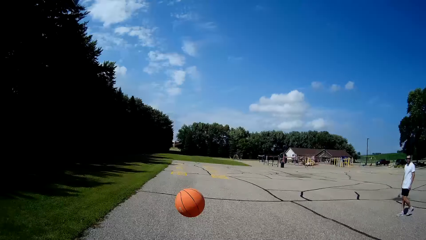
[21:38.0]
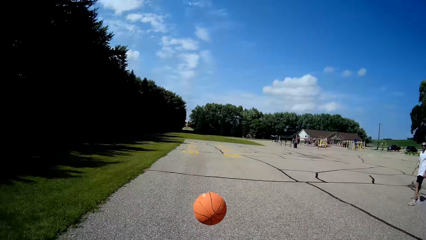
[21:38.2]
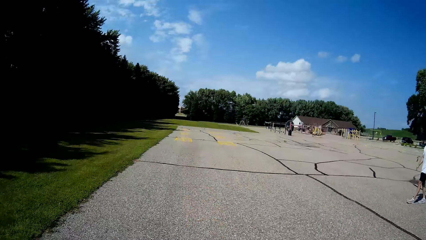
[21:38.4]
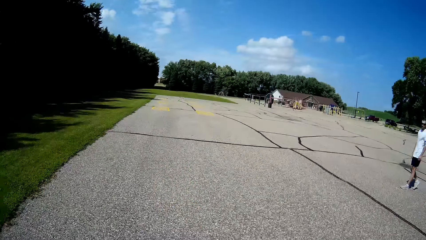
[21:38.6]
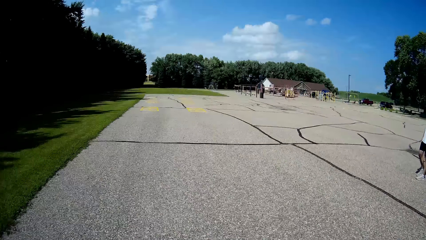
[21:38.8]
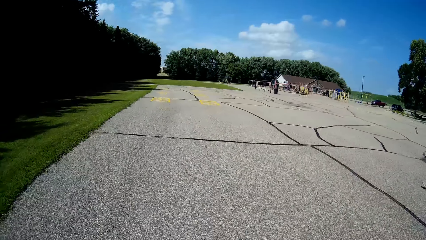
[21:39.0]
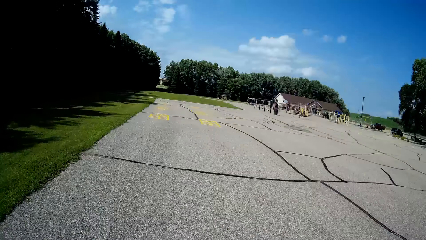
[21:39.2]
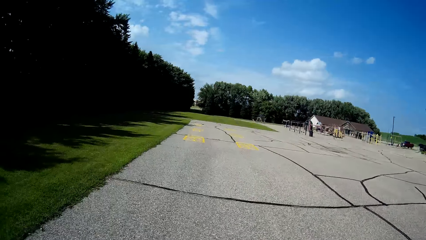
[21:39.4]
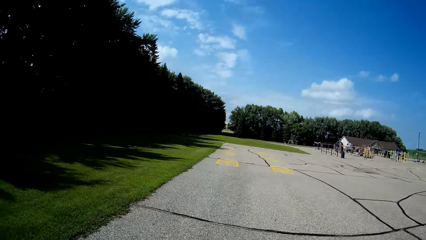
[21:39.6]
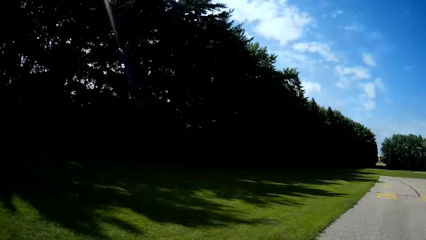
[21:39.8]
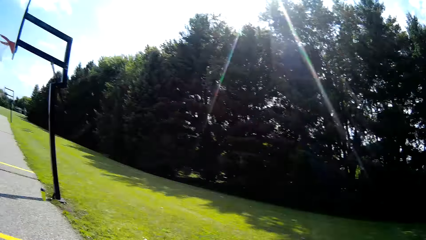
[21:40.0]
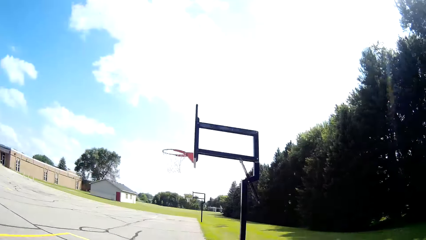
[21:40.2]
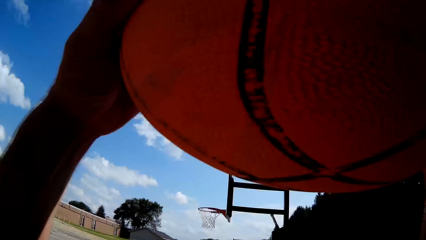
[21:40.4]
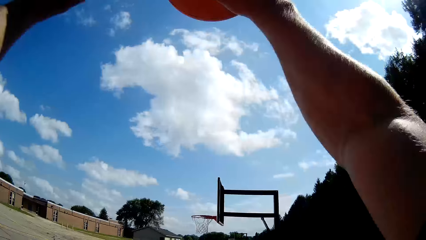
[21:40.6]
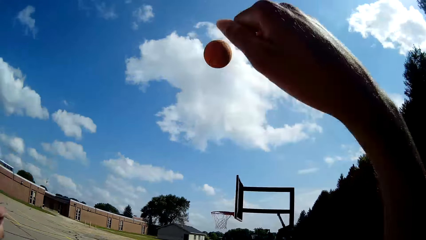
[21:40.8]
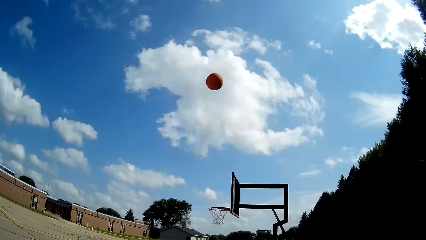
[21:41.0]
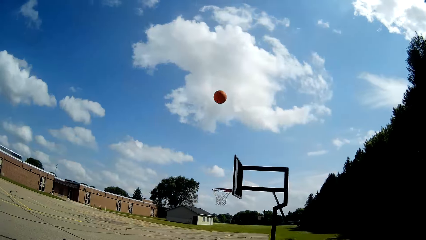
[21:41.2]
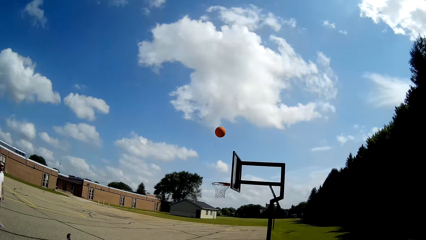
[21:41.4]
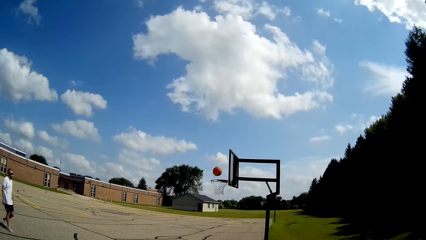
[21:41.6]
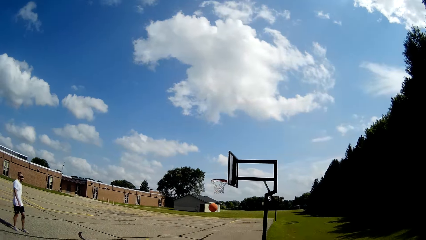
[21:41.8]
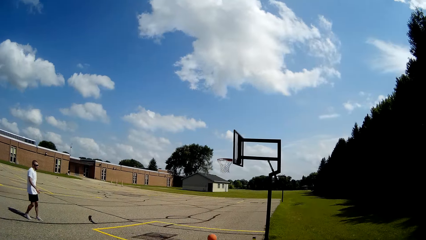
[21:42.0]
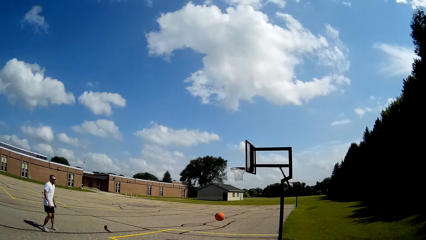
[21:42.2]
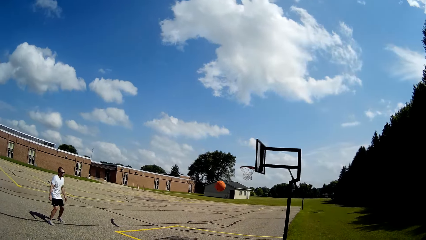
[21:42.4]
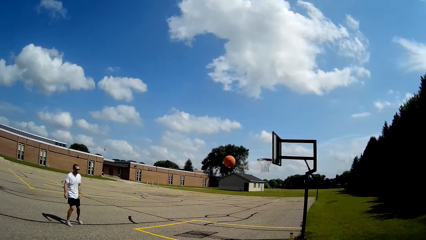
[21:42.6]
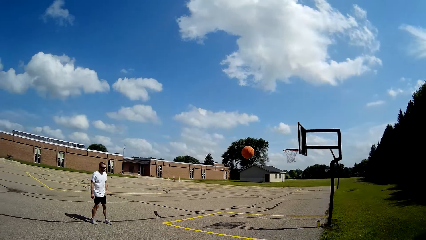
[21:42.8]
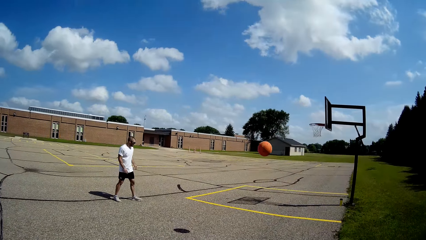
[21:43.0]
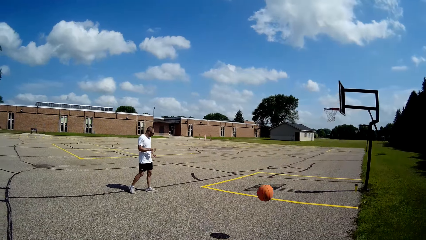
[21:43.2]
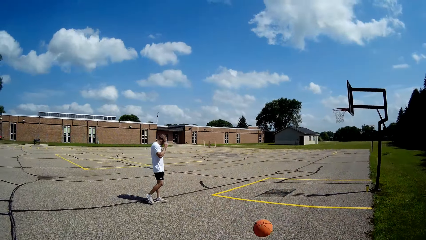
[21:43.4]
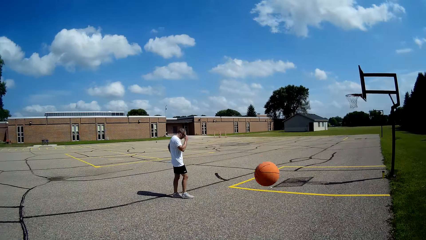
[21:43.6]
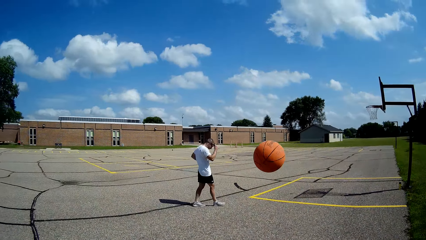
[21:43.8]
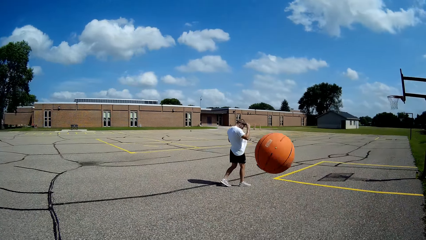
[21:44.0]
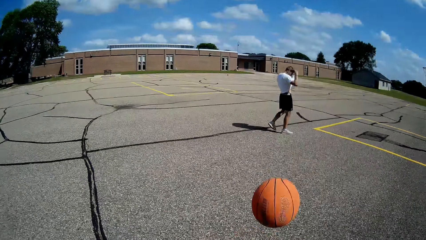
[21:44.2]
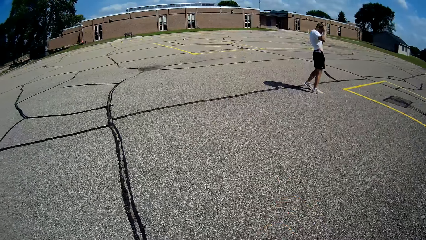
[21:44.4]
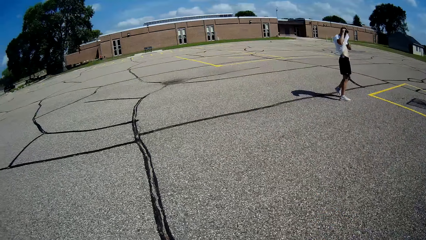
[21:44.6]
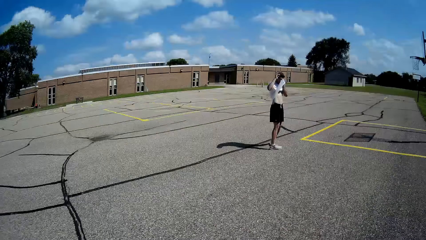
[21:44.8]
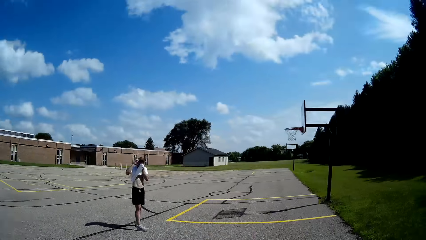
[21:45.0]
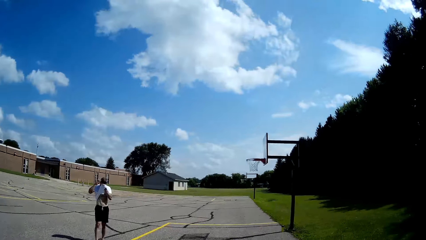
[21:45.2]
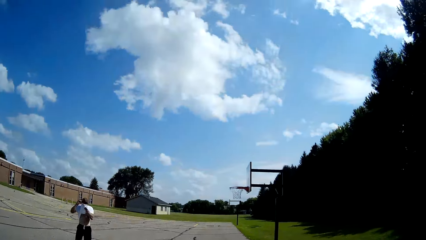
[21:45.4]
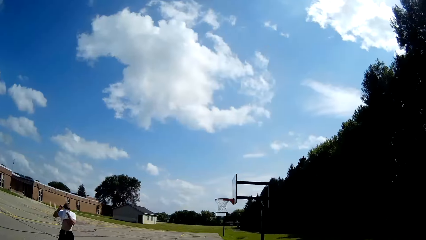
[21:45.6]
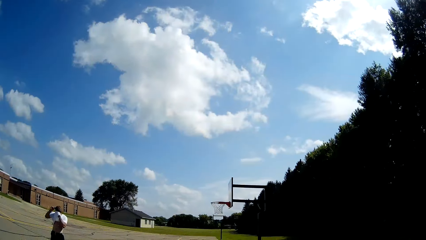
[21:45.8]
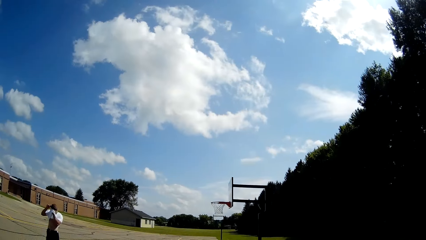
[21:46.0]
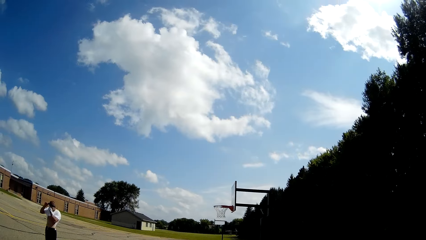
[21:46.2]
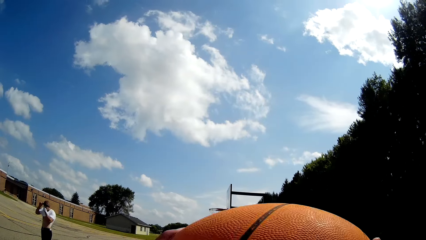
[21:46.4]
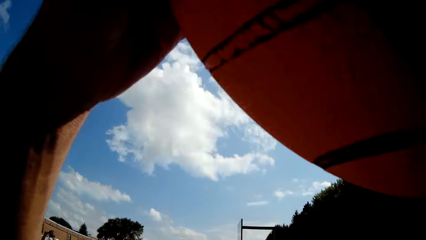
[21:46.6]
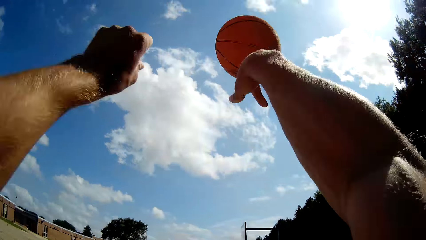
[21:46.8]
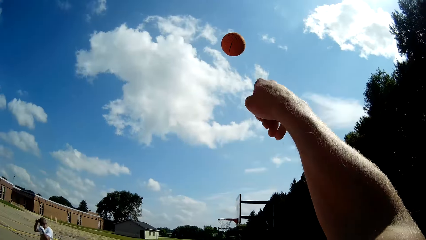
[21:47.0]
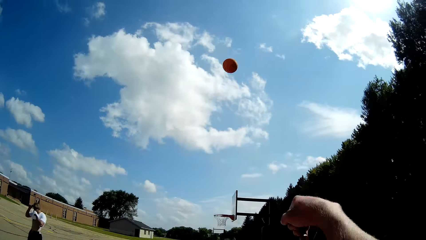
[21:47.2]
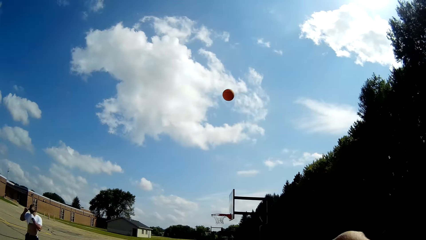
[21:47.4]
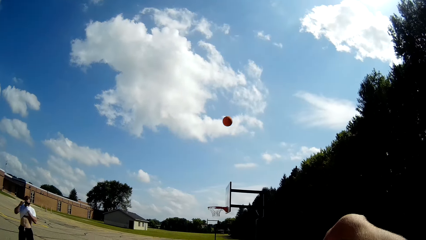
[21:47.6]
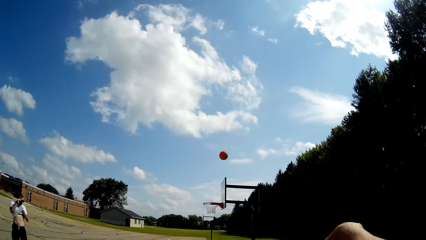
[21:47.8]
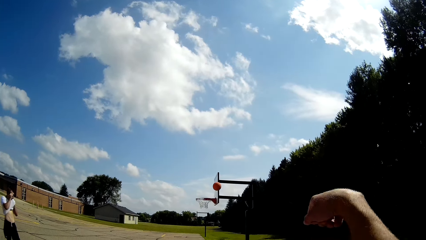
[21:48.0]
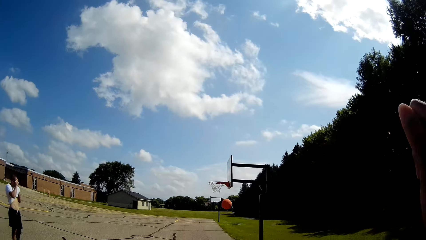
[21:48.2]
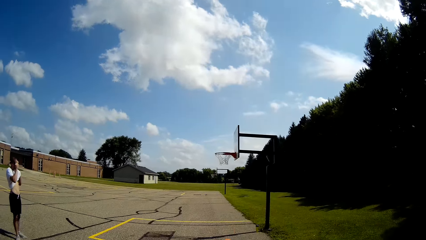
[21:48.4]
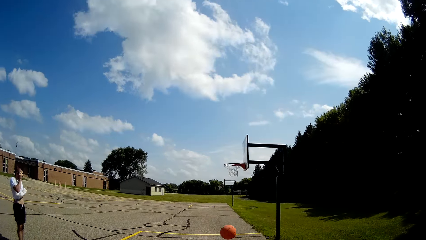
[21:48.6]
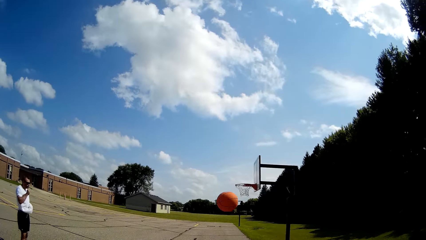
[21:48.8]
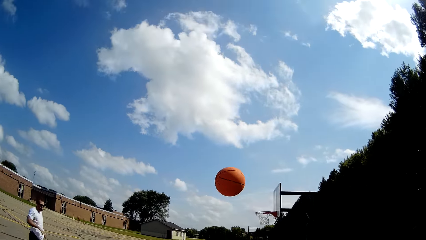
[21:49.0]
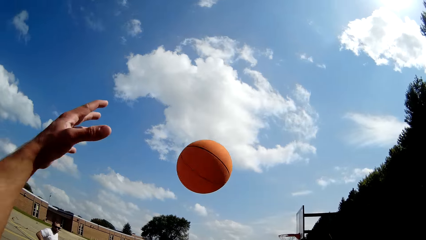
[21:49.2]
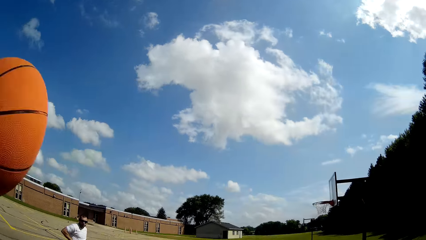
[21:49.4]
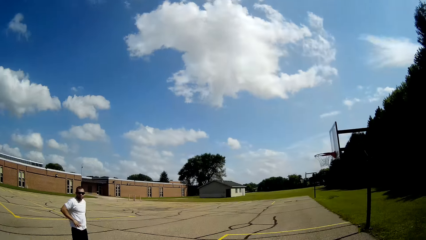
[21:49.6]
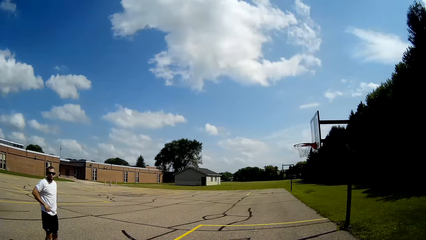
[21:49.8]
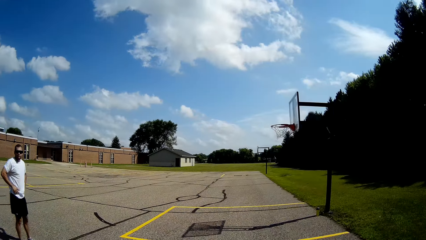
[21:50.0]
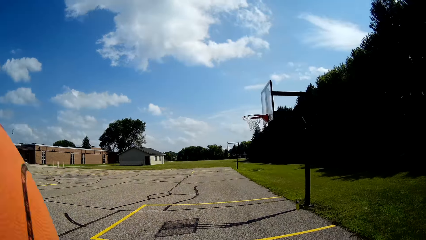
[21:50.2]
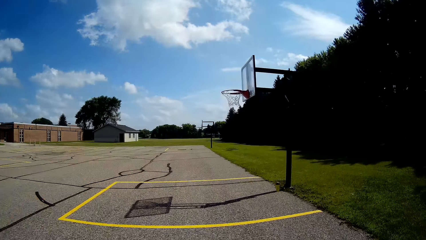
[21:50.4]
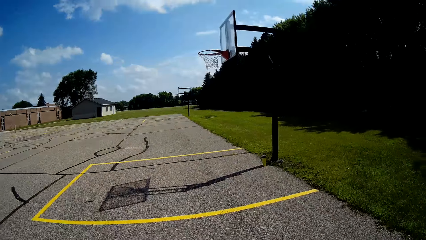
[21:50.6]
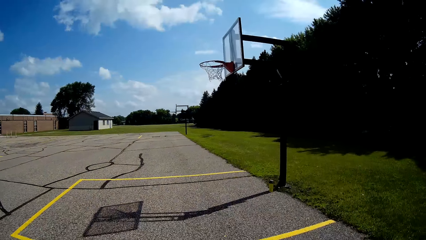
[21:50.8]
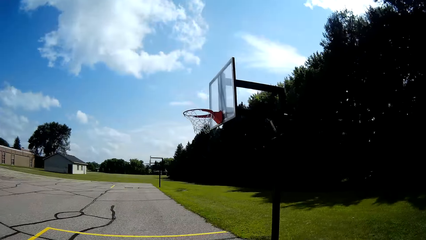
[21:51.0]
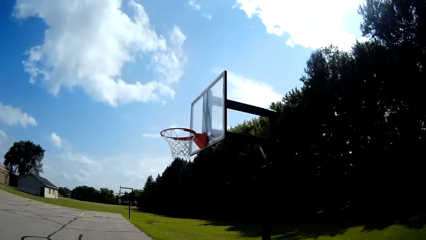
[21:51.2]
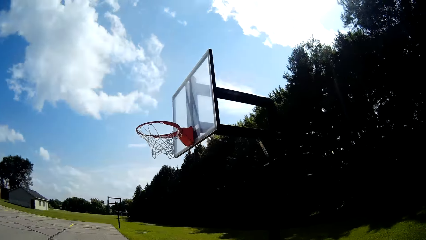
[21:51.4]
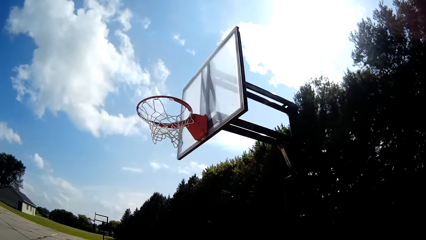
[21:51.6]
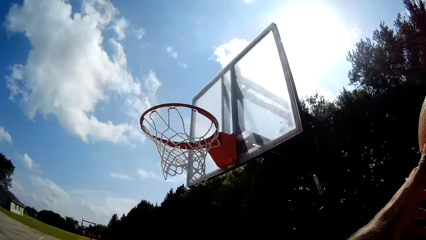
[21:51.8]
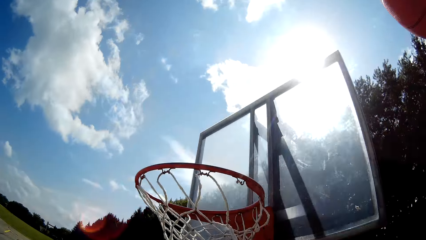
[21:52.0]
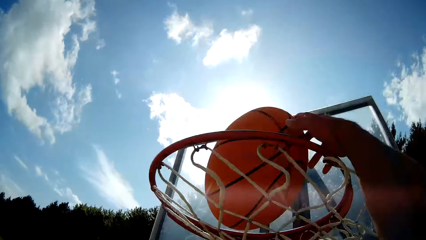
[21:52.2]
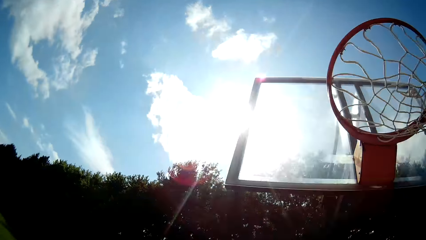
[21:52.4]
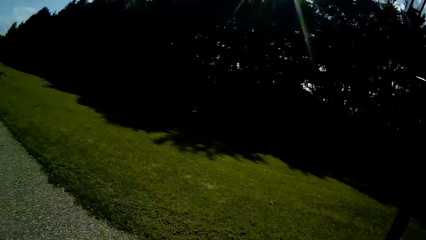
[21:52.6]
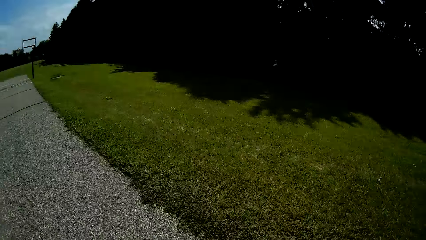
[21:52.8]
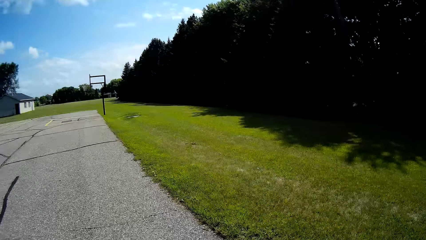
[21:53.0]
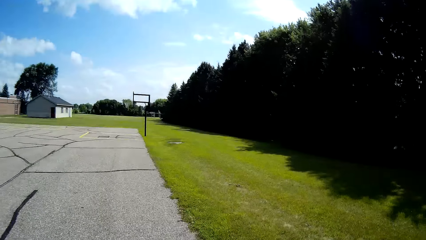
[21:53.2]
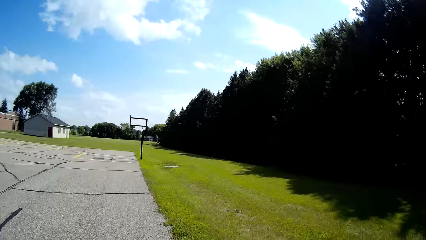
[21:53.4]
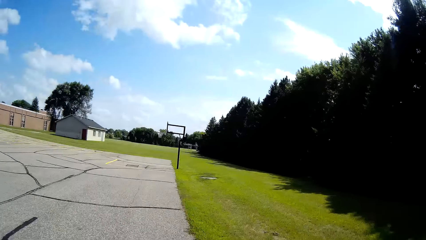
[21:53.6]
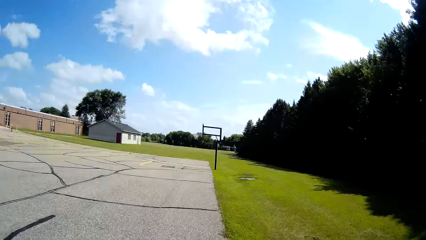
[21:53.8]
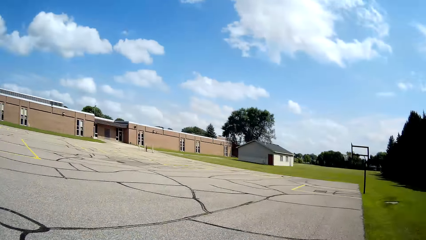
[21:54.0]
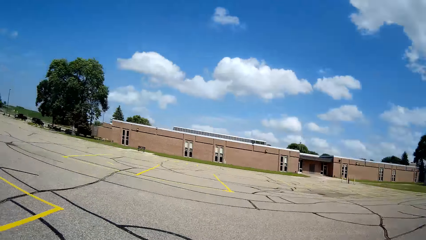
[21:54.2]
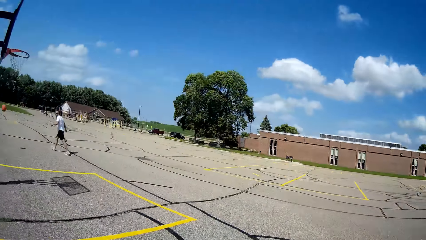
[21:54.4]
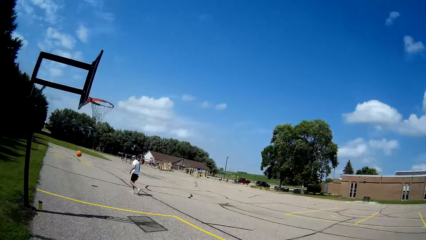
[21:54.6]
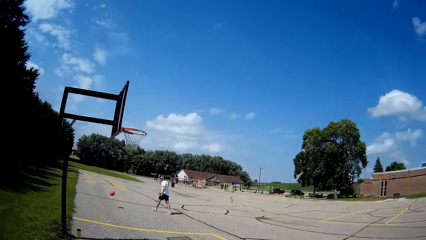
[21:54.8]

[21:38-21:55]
The camera wearer walks towards the basketball. He bounces the basketball on the floor with his hands. A man throws the basketball toward the rim board with his hands. The camera wearer throws the basketball towards the rim. The man walks on the basketball court. The camera wearer catches the basketball with his hands. The man throws the basketball toward the rim board with his hands. The camera wearer throws the basketball towards the rim. He catches the basketball with his left hand. He talks to the man. He bounces the basketball on the floor with his hands. He runs towards the rim. He slams the basketball in the rim with his right hand.
